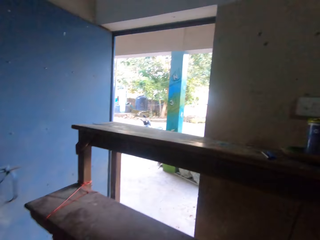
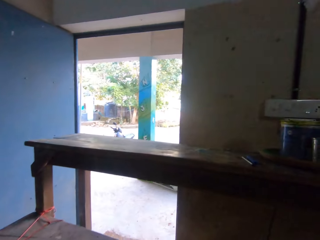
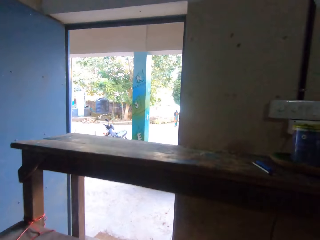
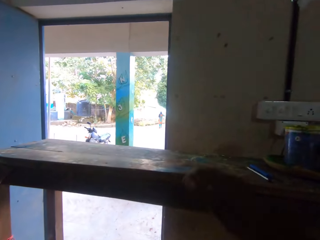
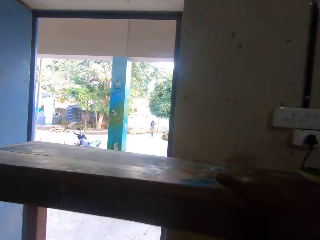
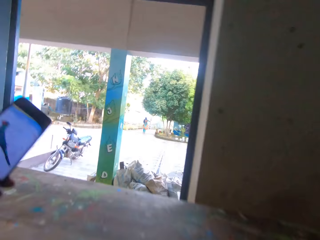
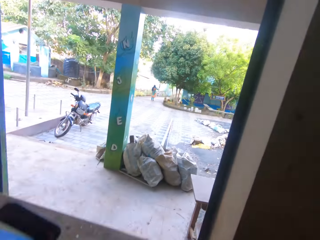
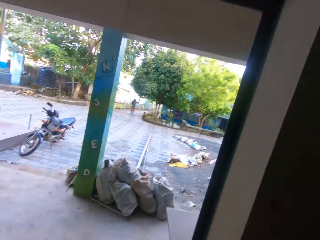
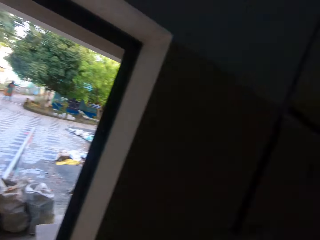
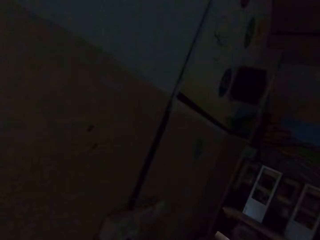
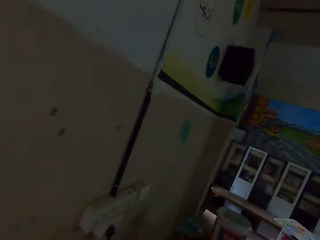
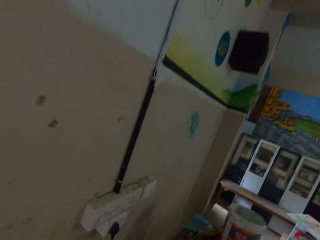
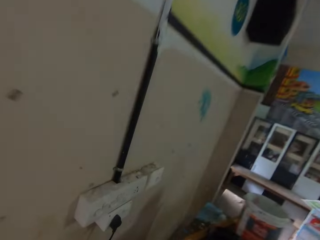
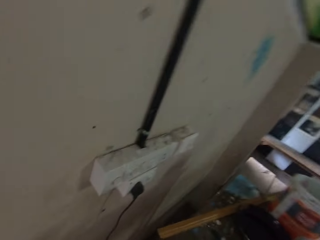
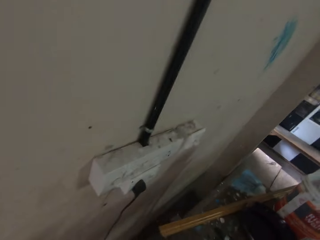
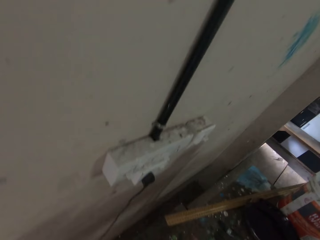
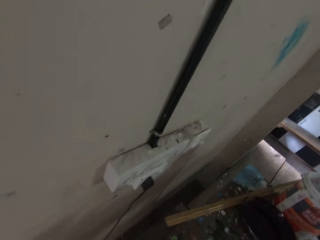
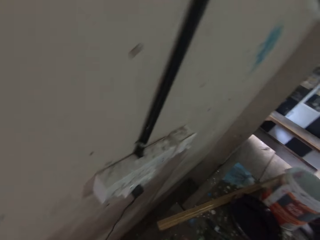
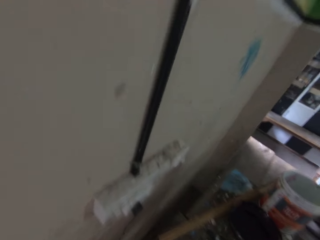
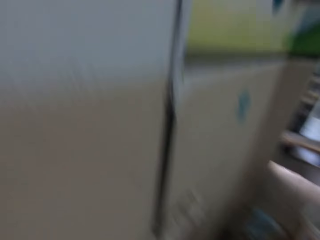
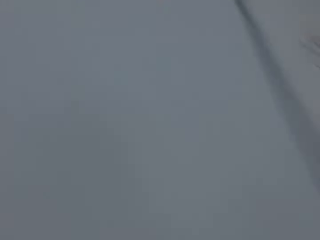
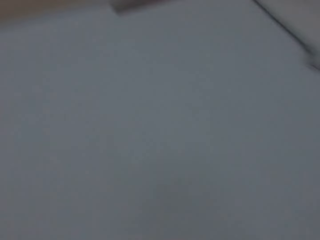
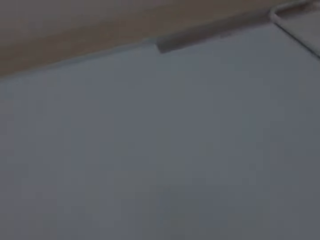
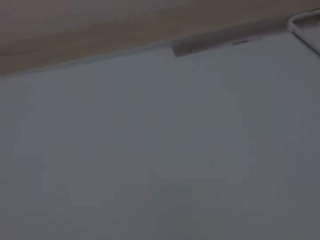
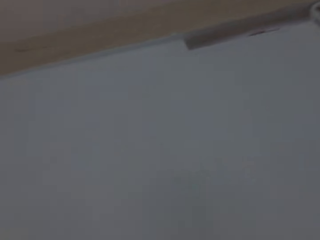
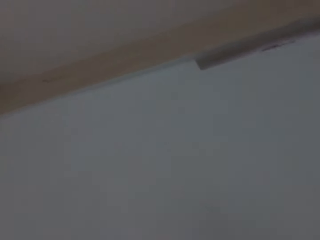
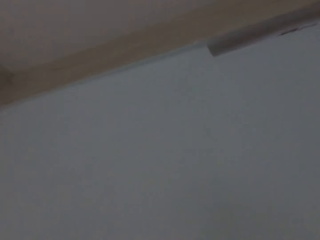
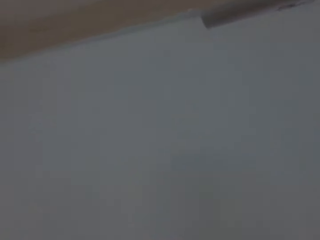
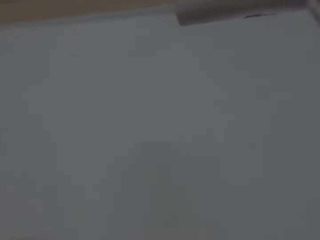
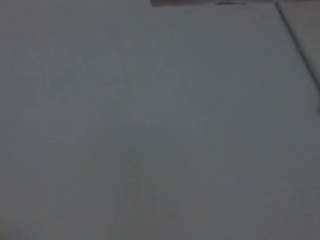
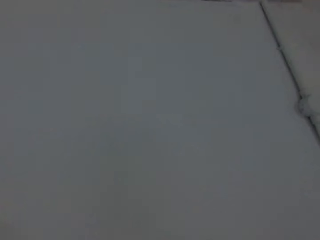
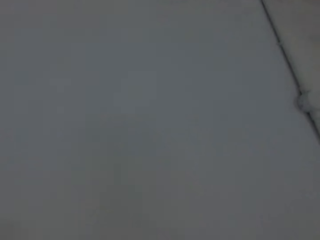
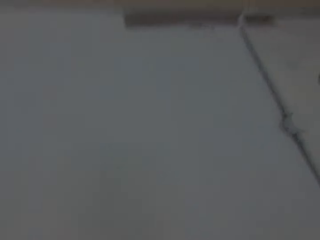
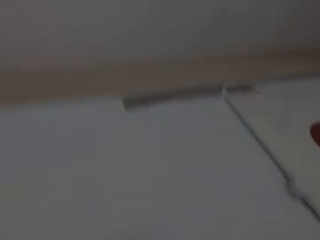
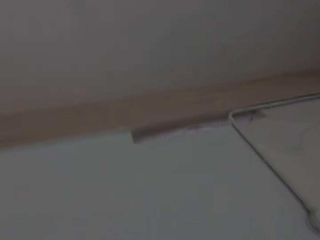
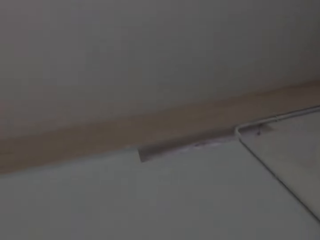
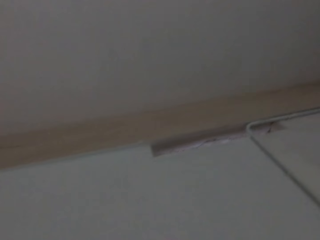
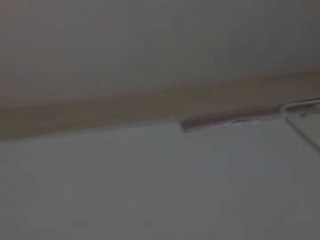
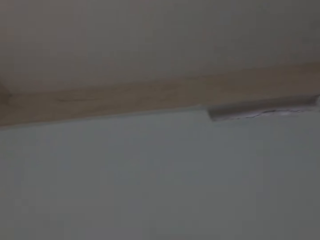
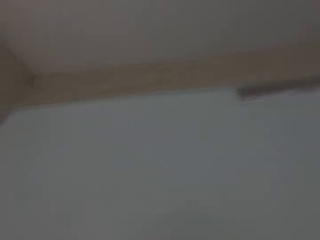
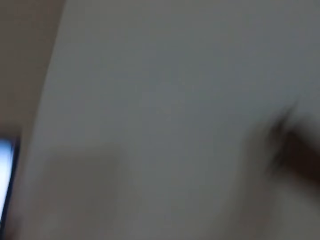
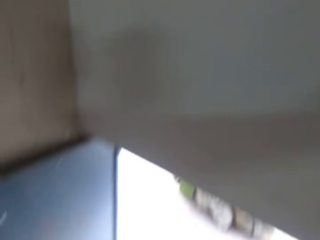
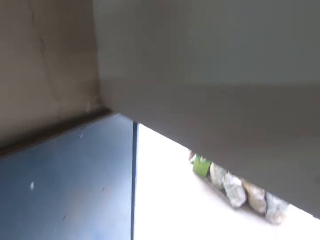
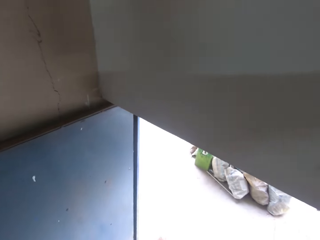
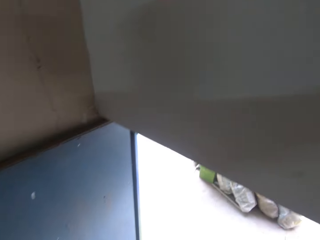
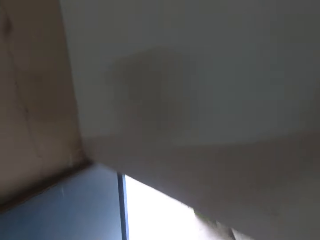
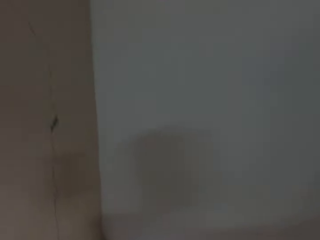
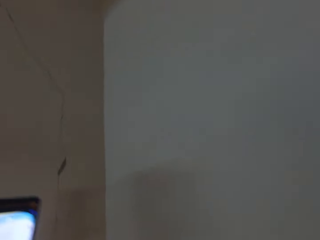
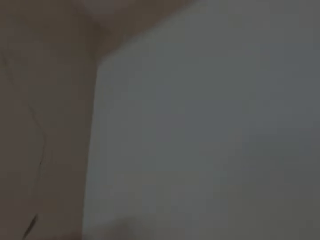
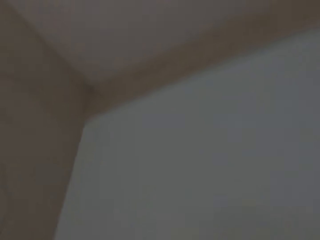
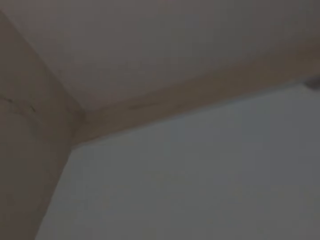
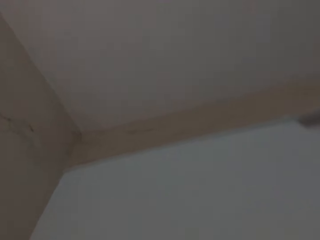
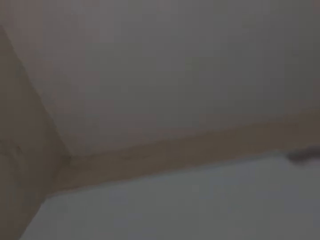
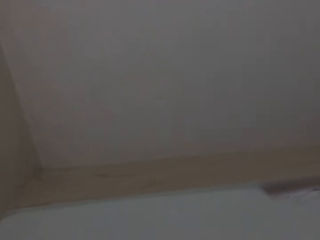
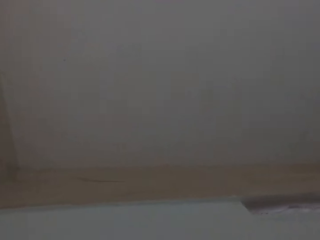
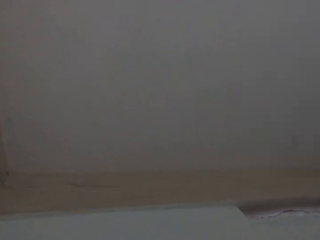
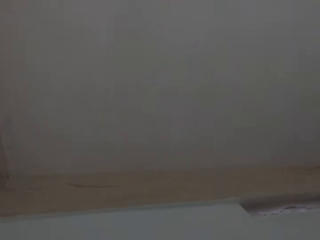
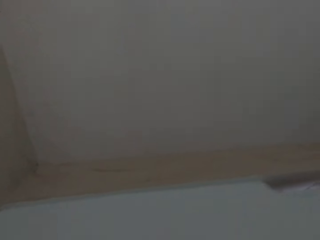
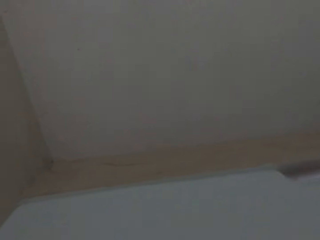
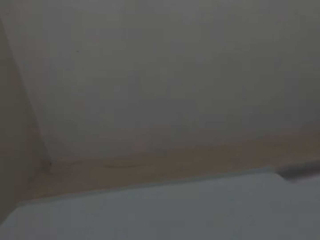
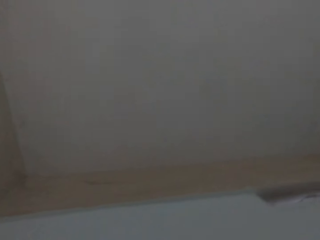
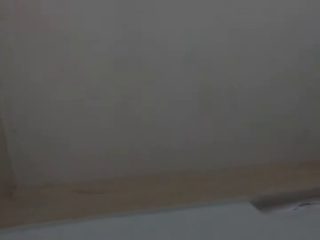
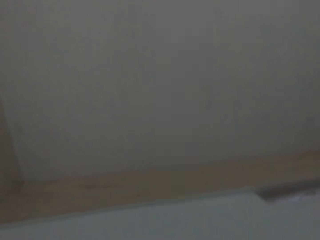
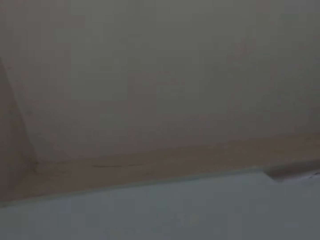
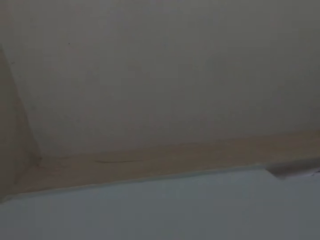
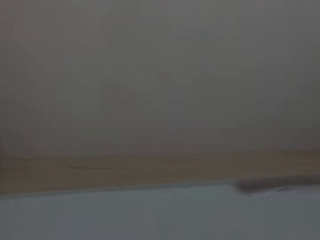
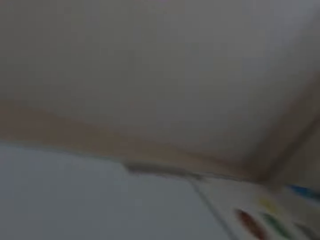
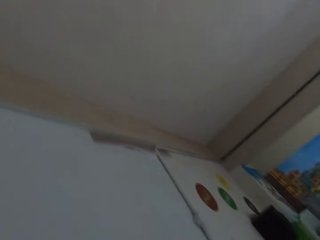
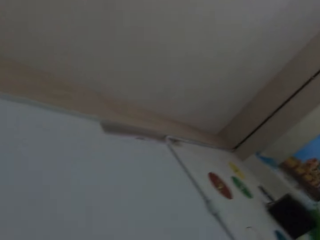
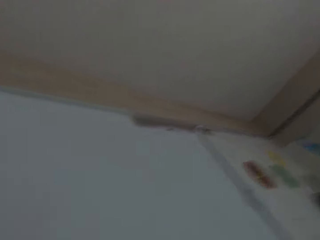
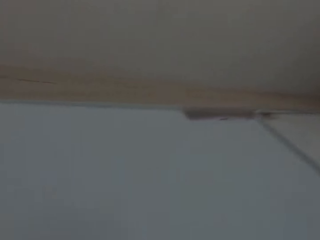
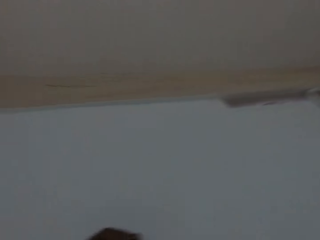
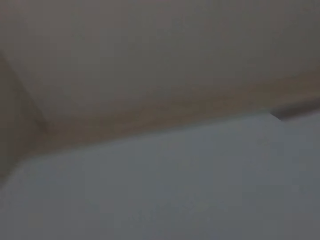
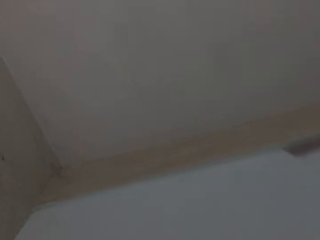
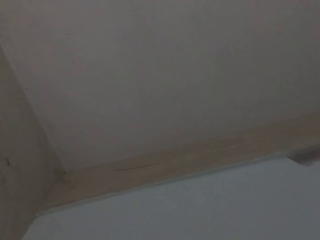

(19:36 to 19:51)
The camera wearer looks at the door. He places his right hand on the workbench. He holds a phone in his left hand. He climbs the workbench with both hands. He places his left hand on the workbench. He looks at the motorbike outside the classroom. He looks at the socket. He looks at the wall. He touches the wall with his right hand. He holds the phone with his left hand. He looks at the roof.

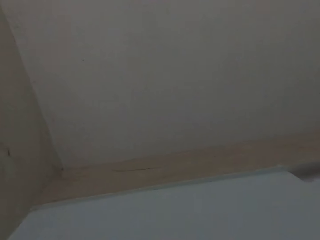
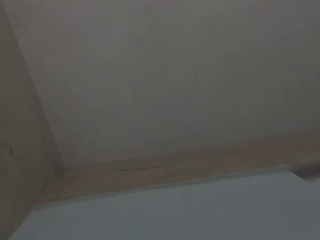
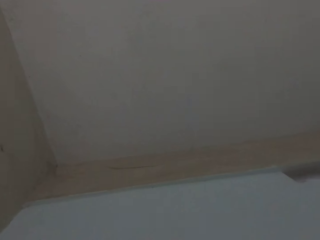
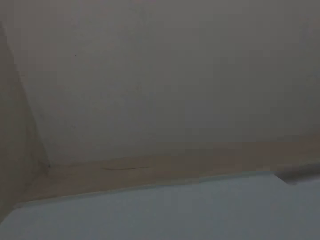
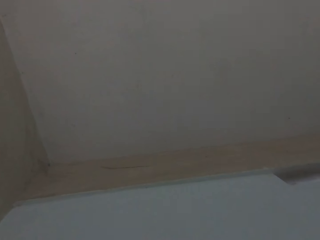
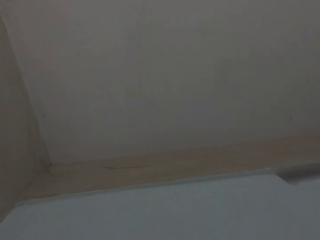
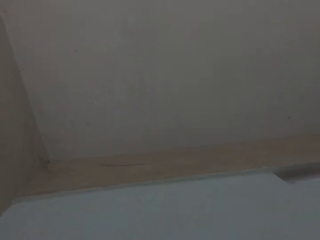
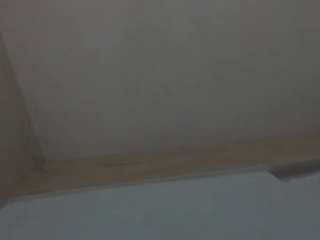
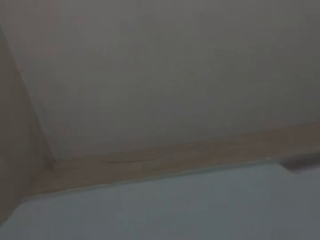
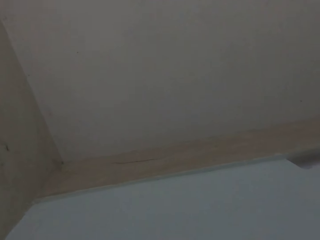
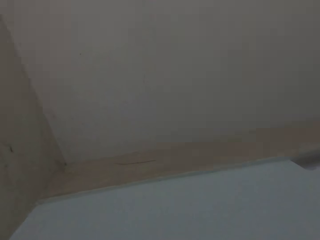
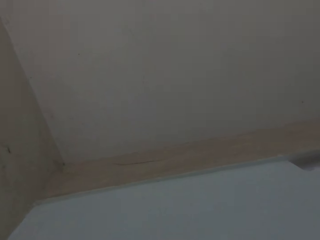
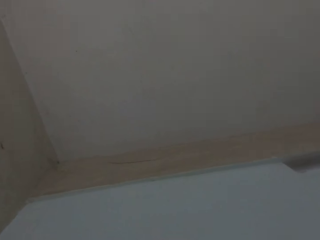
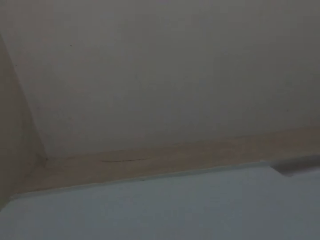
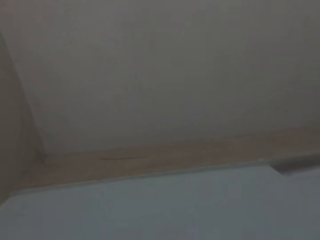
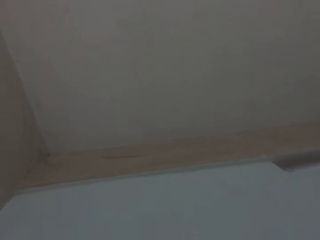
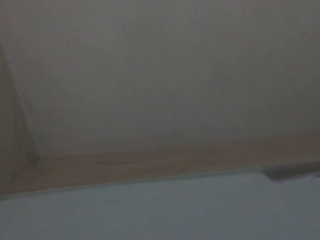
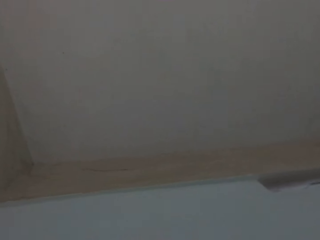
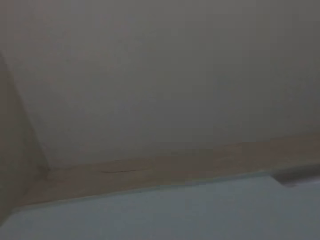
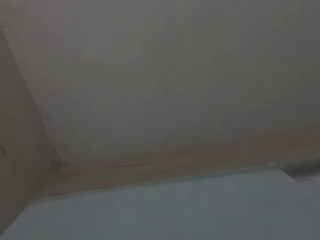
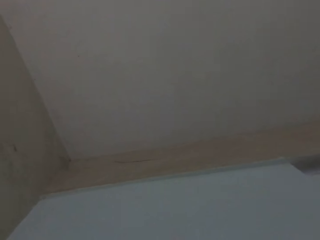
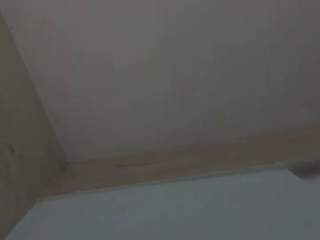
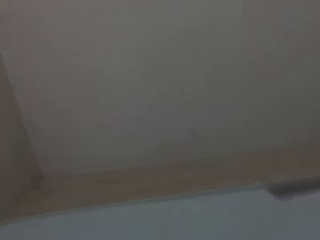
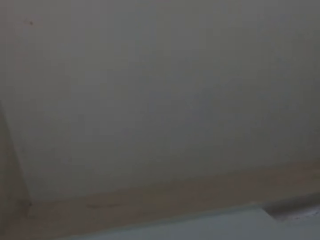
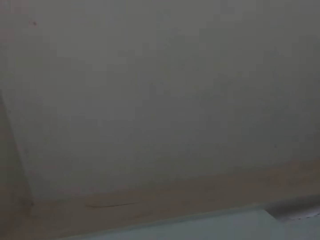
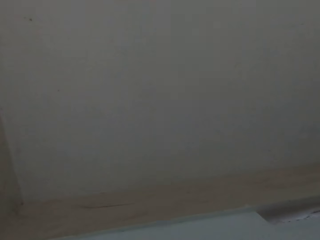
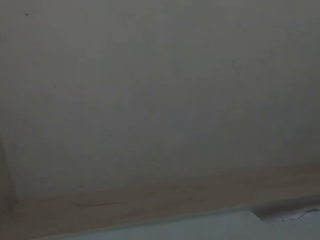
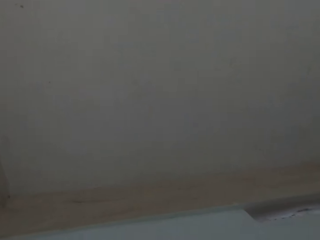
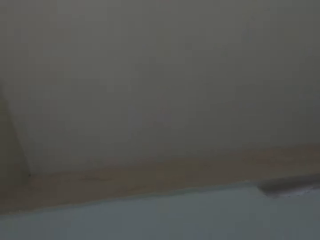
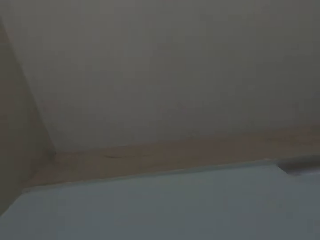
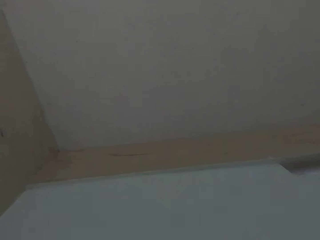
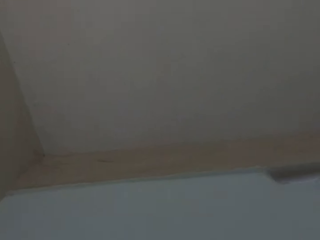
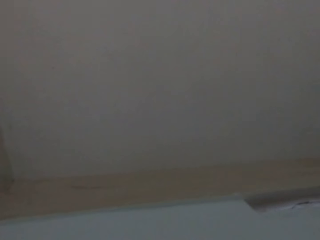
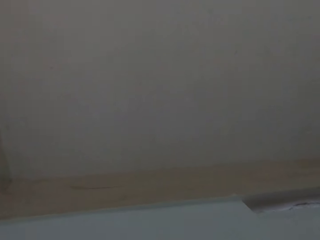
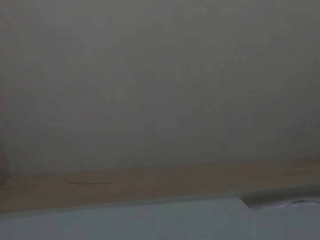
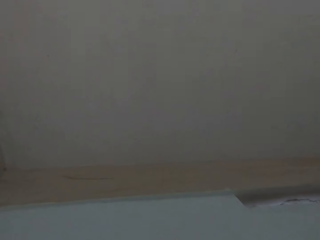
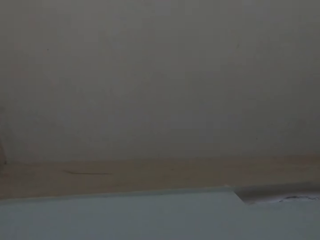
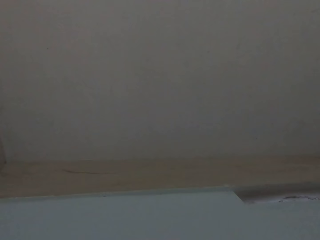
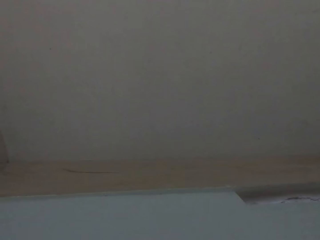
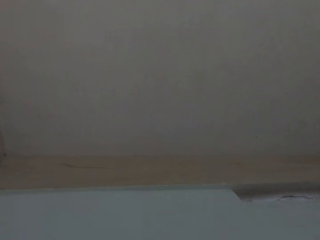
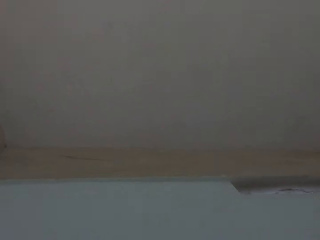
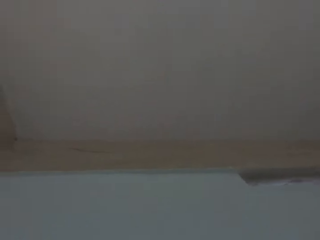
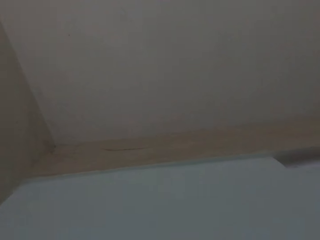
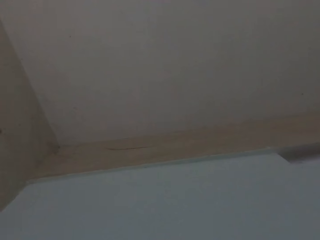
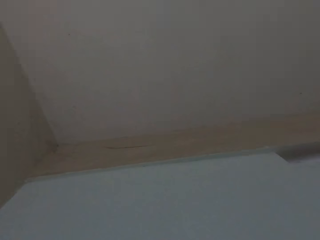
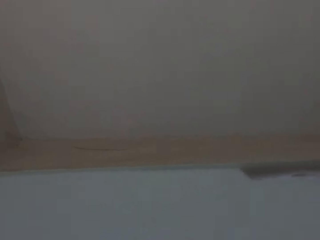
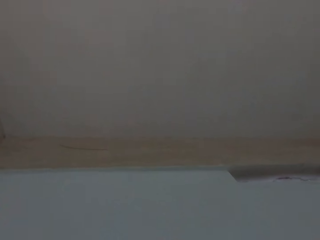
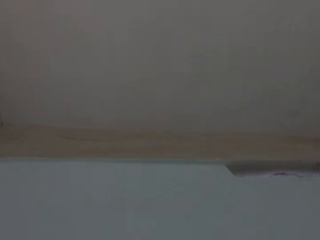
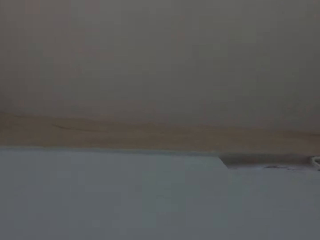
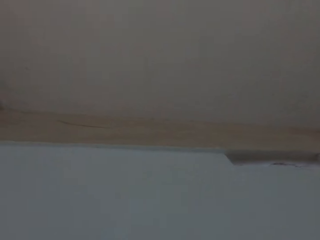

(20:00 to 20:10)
The camera wearer looks around the roof.
